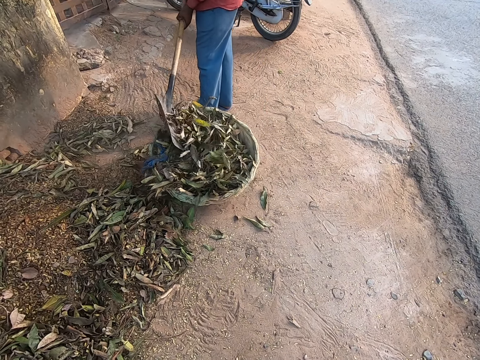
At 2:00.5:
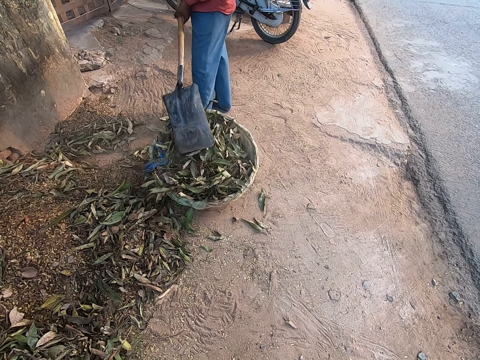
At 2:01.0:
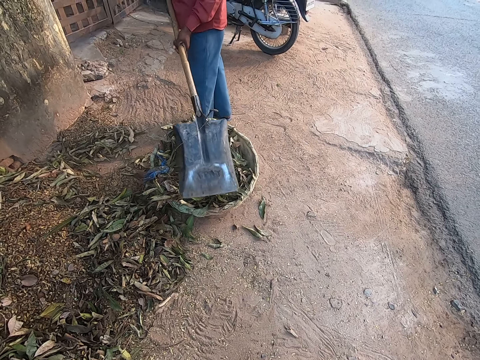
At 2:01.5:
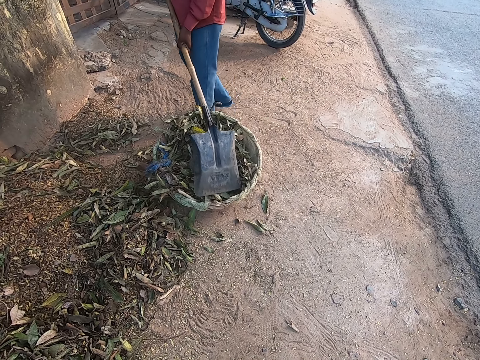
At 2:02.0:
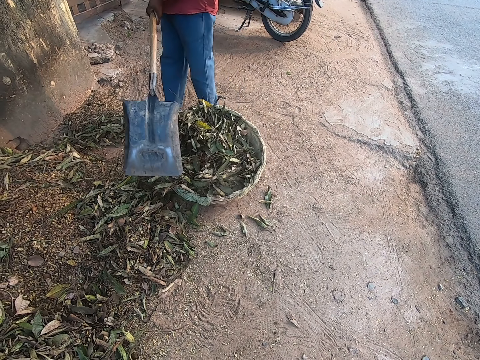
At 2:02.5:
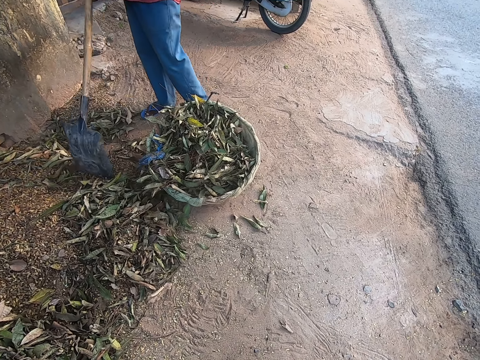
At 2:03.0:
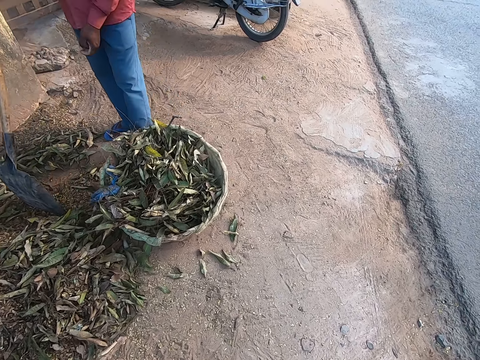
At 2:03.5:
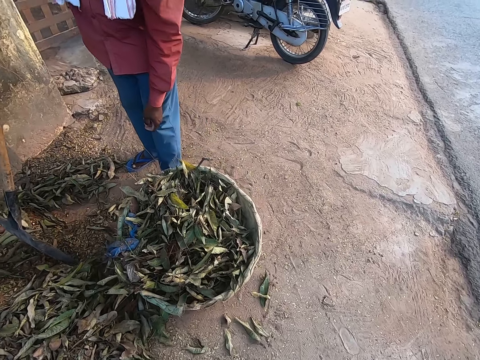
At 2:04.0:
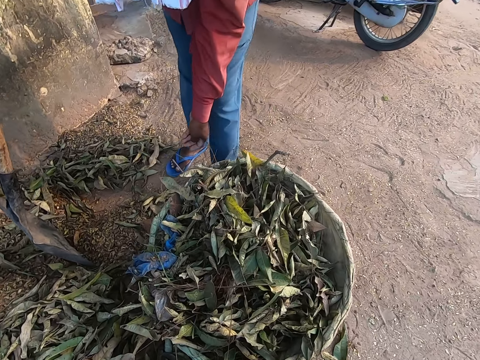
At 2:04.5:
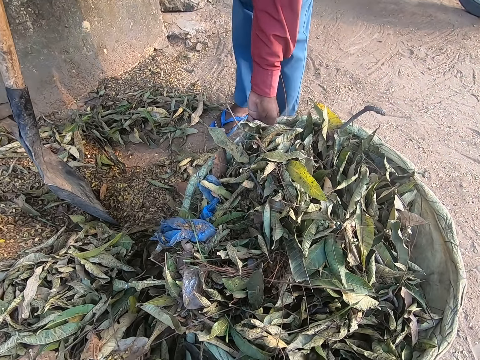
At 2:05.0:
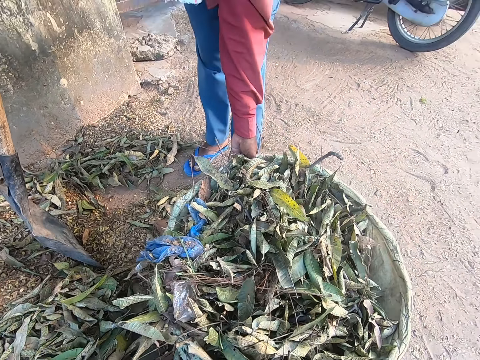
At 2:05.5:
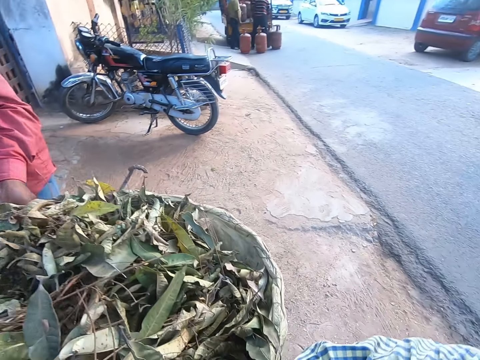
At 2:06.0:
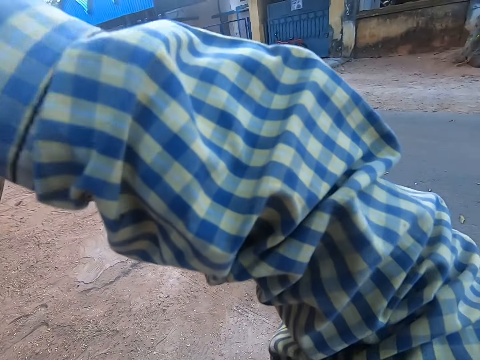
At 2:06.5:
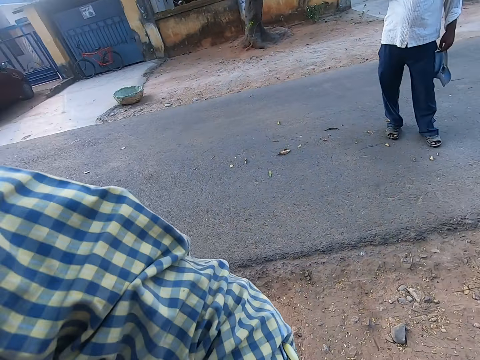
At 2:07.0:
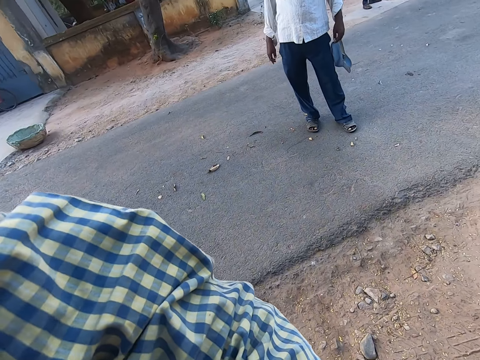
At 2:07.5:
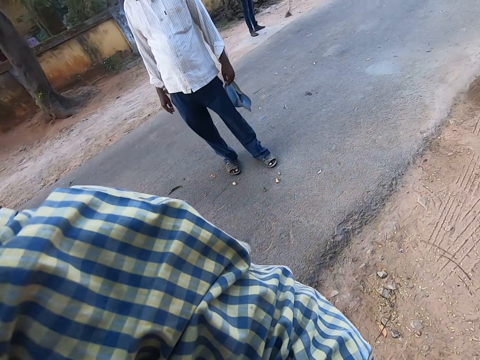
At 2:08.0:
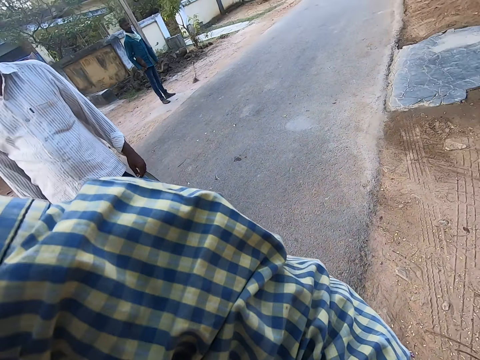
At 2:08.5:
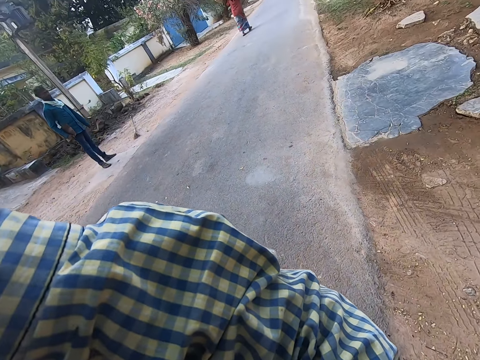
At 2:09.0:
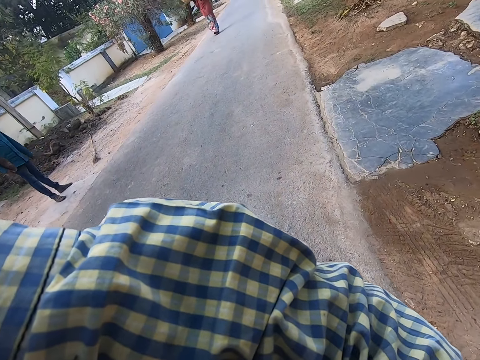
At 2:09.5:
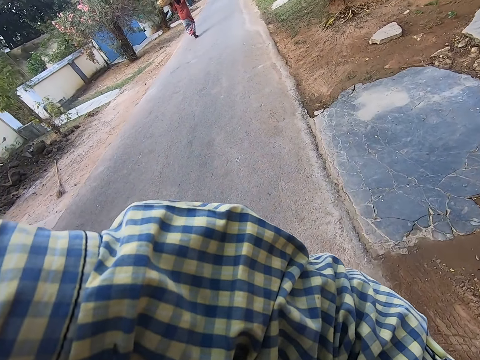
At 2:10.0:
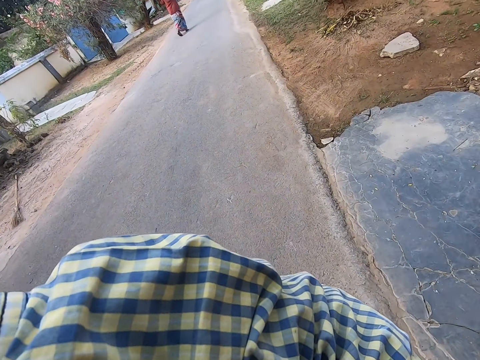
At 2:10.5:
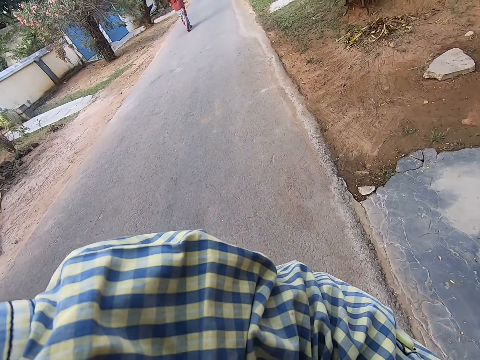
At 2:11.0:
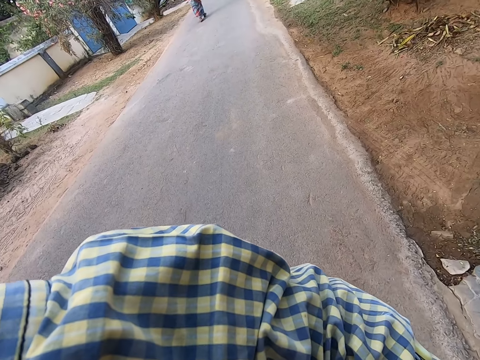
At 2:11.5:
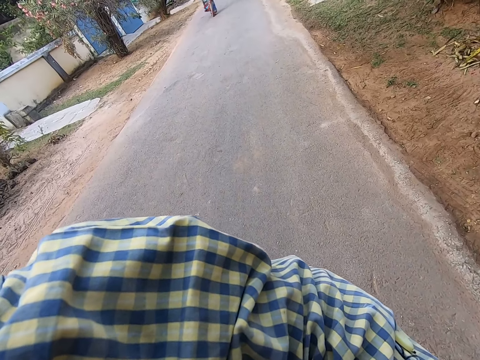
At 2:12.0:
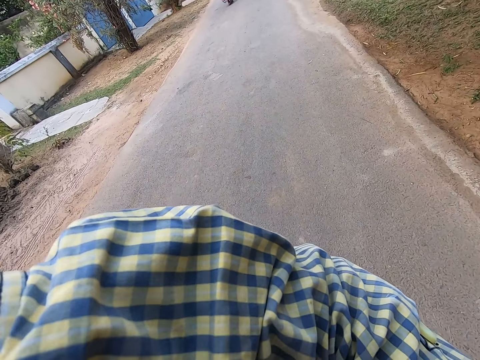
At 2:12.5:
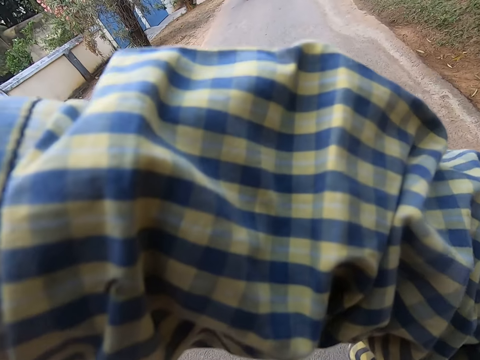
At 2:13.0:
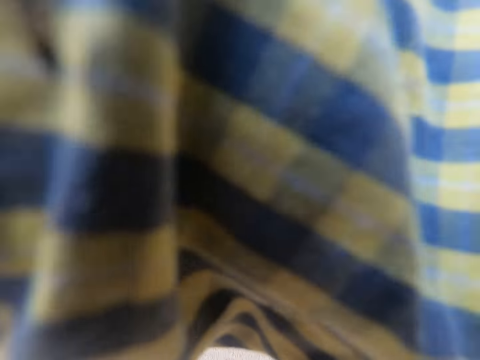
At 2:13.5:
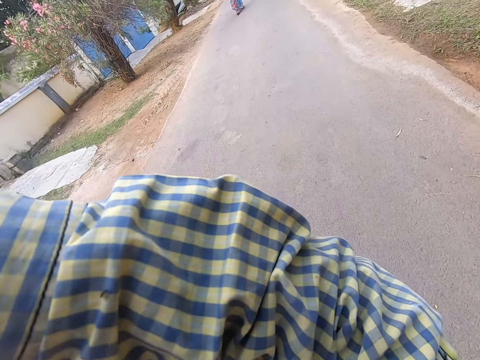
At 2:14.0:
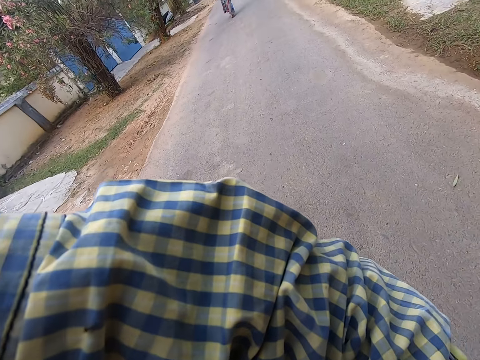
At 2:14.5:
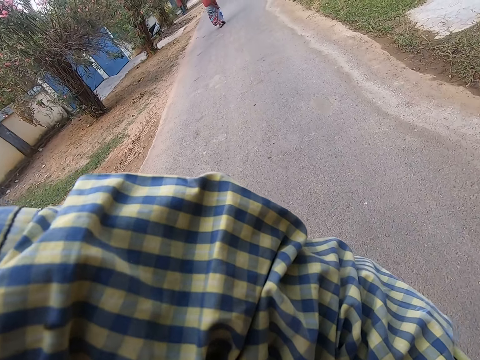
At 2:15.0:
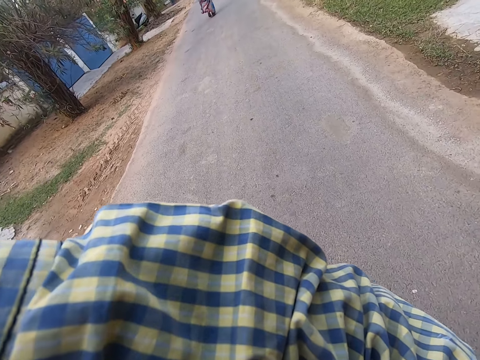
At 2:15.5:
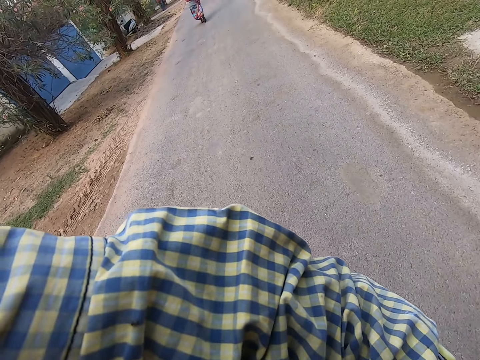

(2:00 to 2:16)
The man pours dirt into the basket with the spade in his left hand. The man places the spade in the basket with his left hand. The man places the spade on the ground with both hands. The man places his left hand on the basket on the ground. The man lifts the basket from the ground with his left hand. The camera wearer lifts the basket from the ground with his right hand. He looks down. He converses with the man. He carries the basin on his head with both hands. He walks along the road. The woman walks along the road. The camera wearer looks in front.

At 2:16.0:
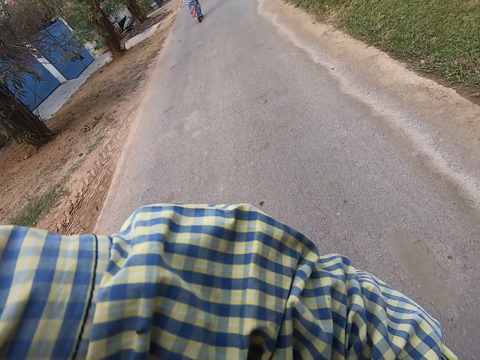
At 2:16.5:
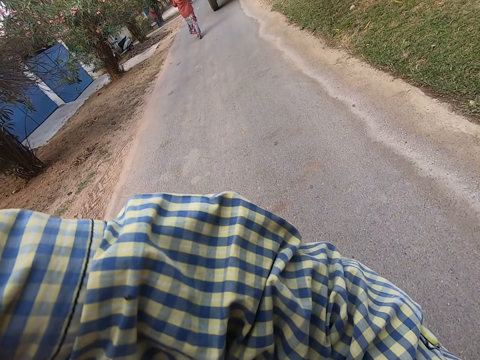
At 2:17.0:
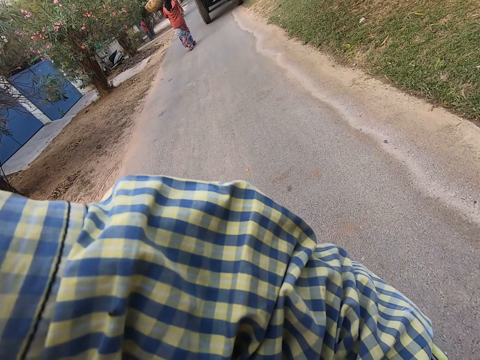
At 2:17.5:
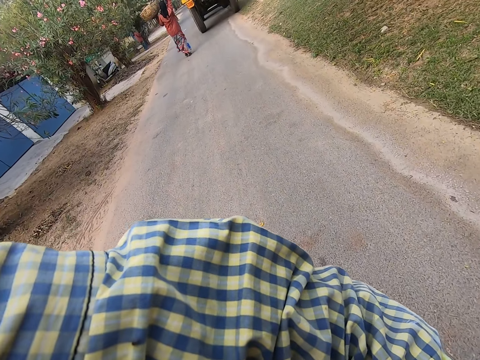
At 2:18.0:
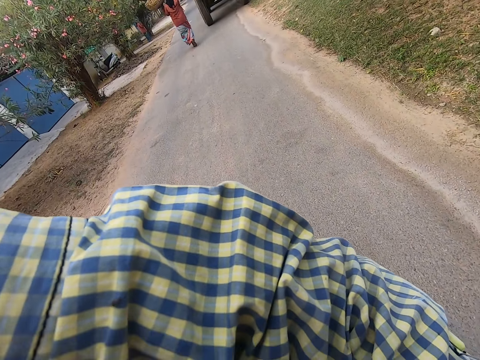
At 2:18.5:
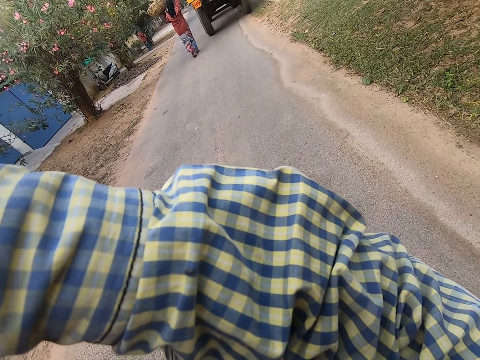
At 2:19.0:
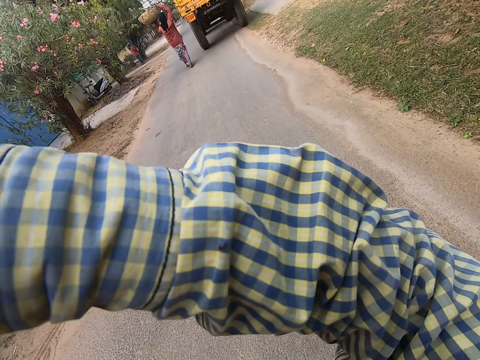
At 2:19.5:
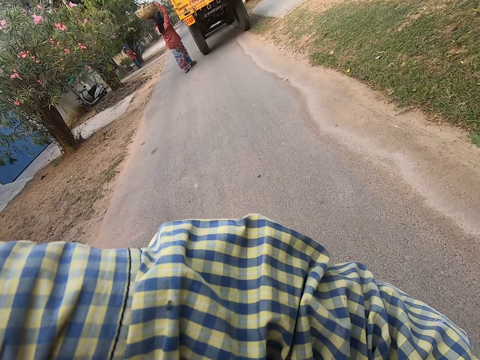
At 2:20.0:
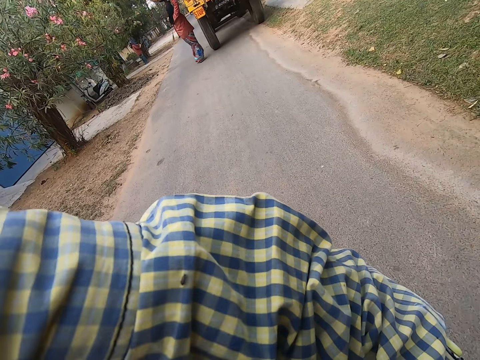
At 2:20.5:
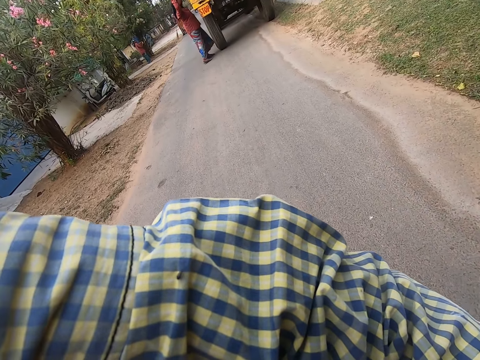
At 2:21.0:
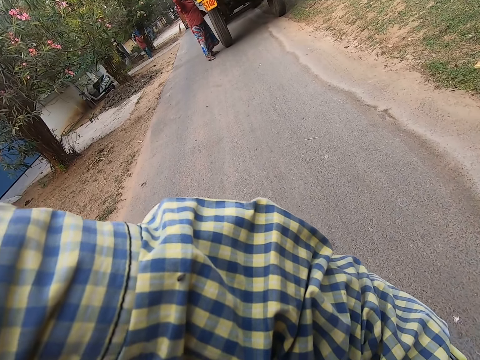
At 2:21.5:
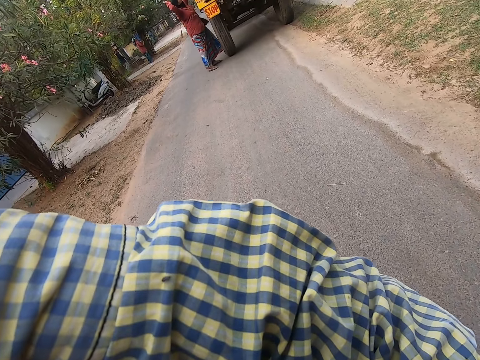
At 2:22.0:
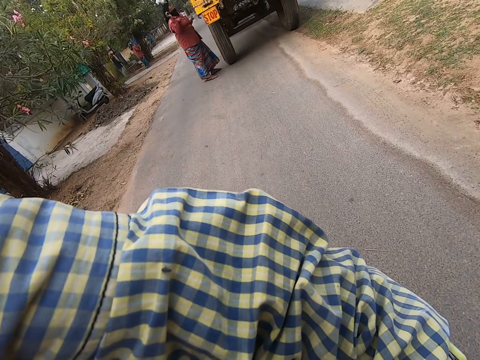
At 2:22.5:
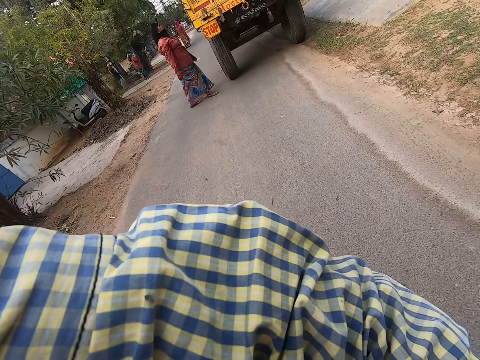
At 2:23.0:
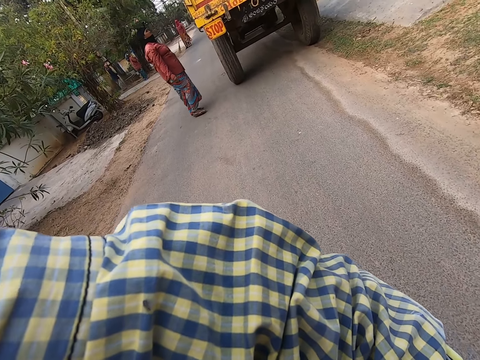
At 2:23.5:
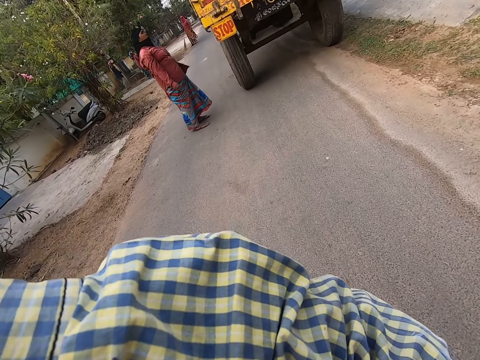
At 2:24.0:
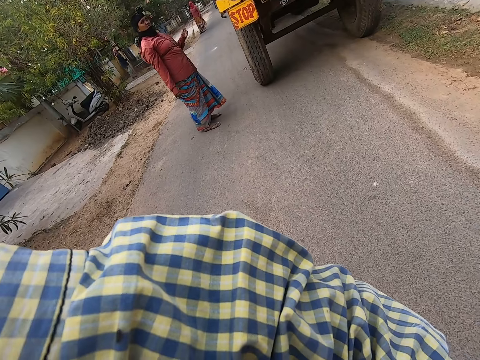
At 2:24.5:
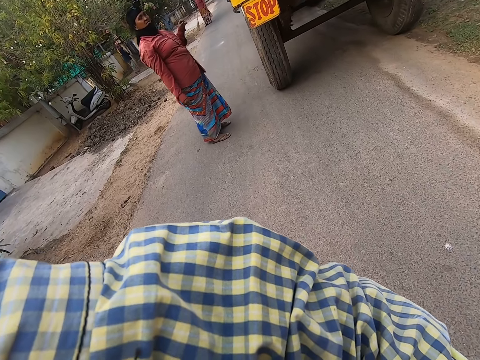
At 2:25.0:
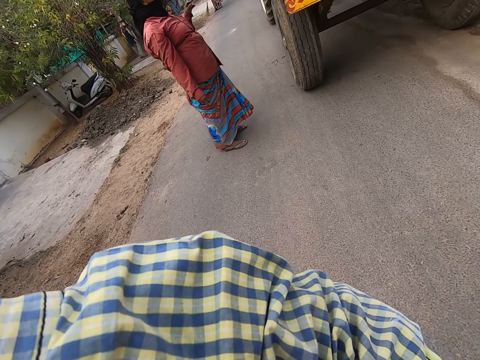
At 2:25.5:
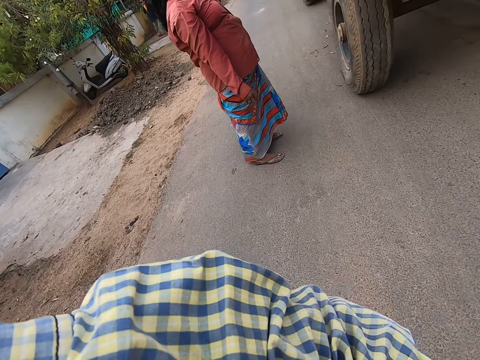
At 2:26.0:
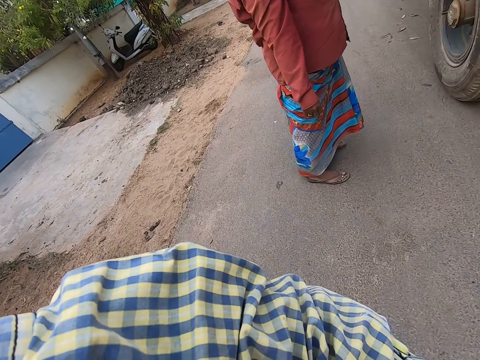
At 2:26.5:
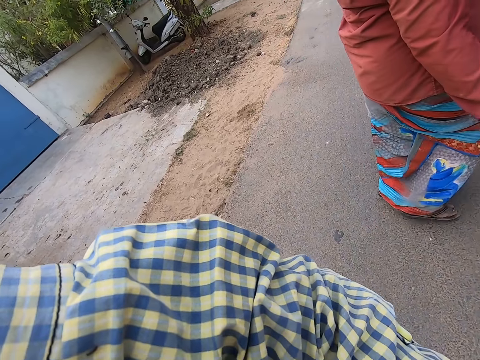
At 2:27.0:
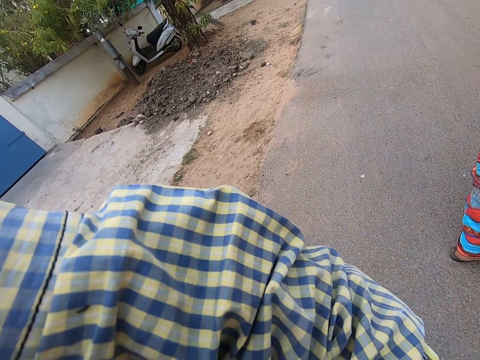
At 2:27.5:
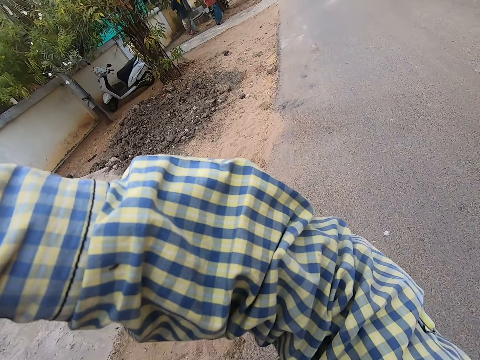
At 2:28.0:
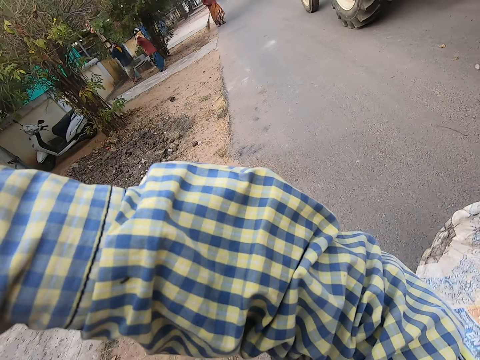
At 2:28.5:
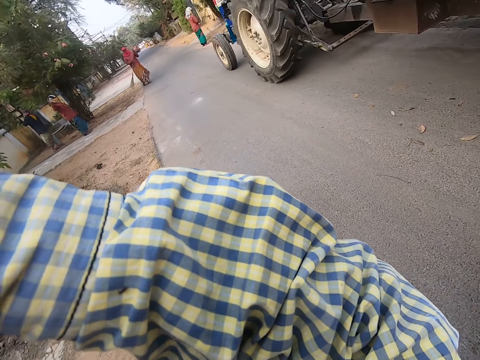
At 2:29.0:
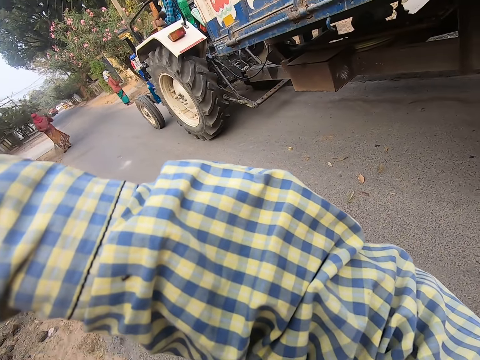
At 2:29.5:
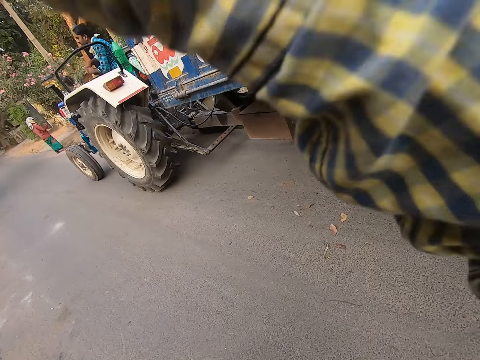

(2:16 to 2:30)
The camera wearer walks in front. The woman lifts a basket with both hands. The camera wearer looks in front. The woman converses with the camera wearer. The camera wearer walks in front.
